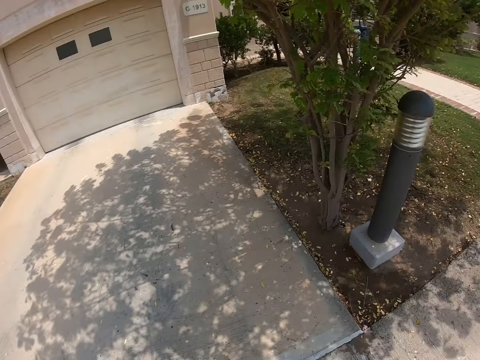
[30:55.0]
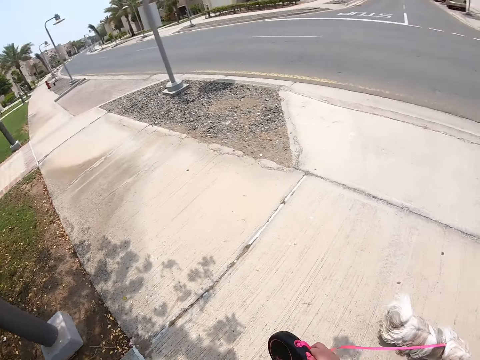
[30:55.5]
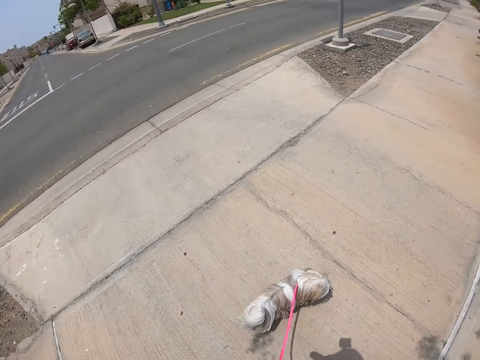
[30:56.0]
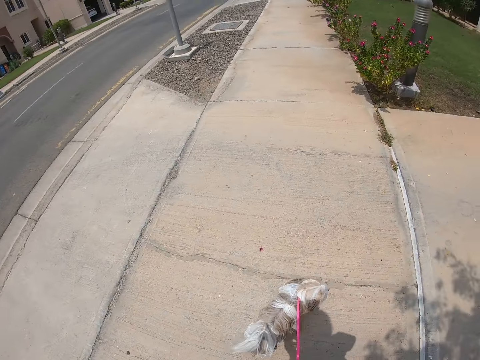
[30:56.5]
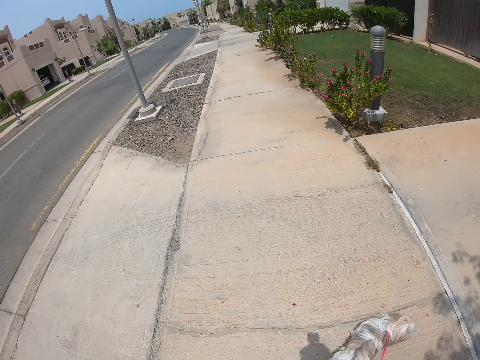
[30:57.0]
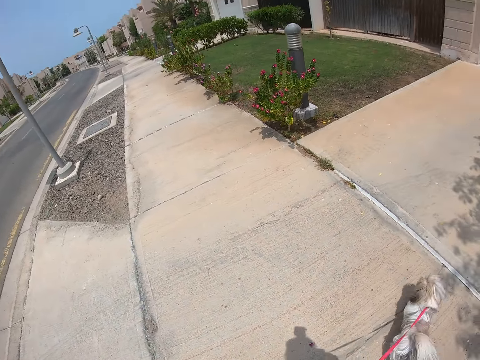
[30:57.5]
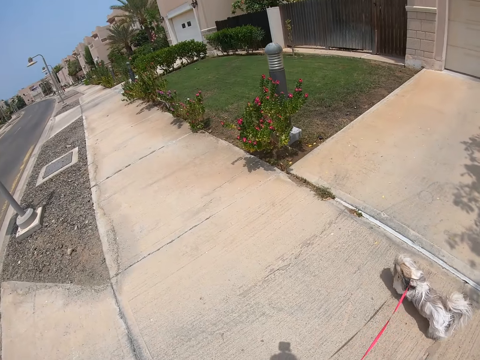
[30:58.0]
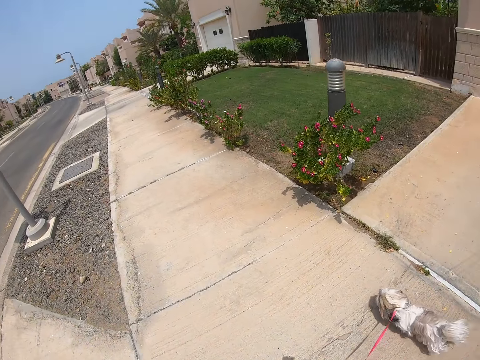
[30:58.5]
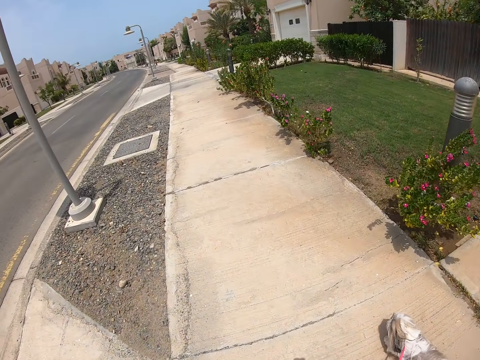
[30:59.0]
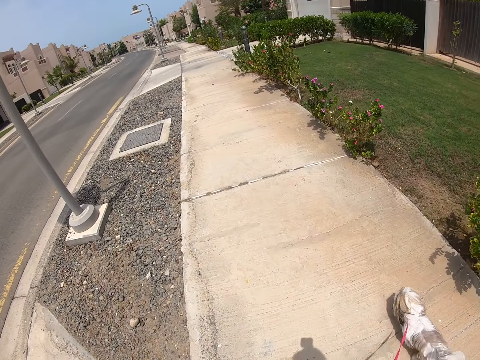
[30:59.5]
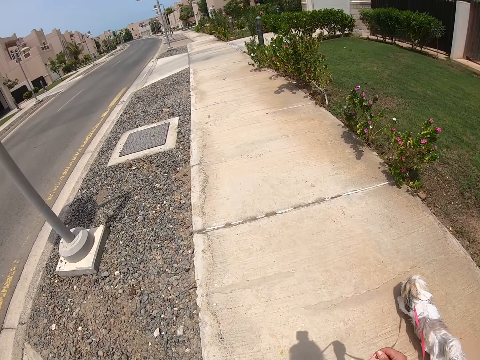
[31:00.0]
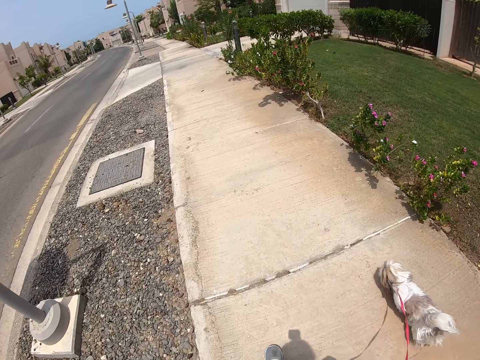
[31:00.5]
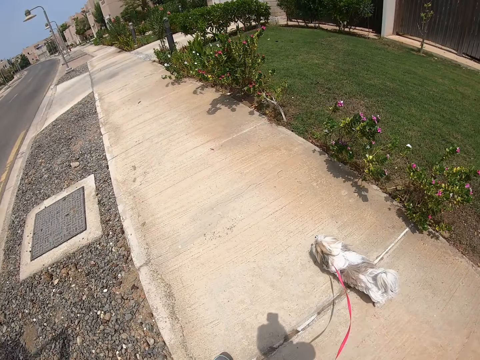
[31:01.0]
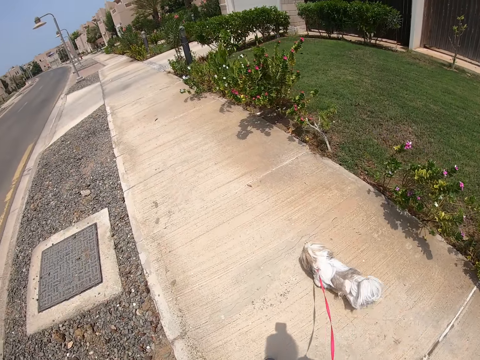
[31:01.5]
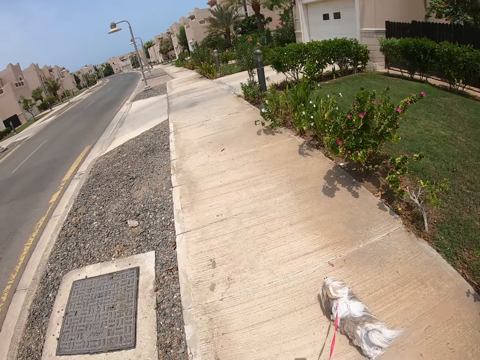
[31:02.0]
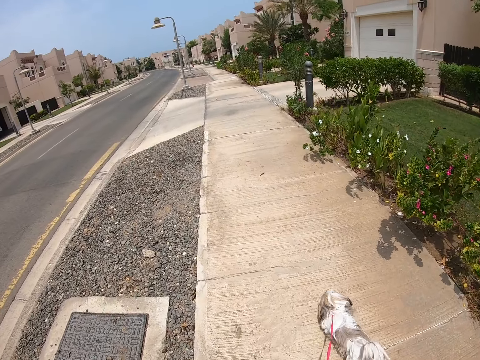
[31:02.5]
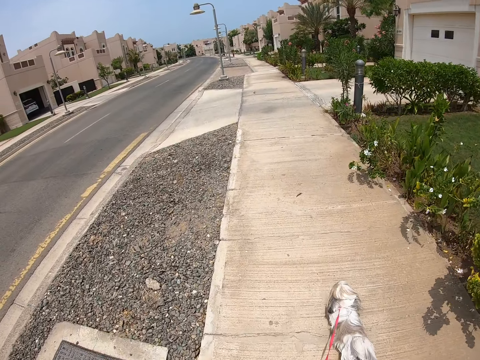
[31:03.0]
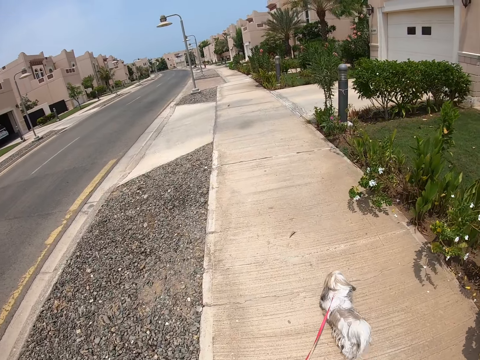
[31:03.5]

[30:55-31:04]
The camera wearer walks the dog on the sidewalk.

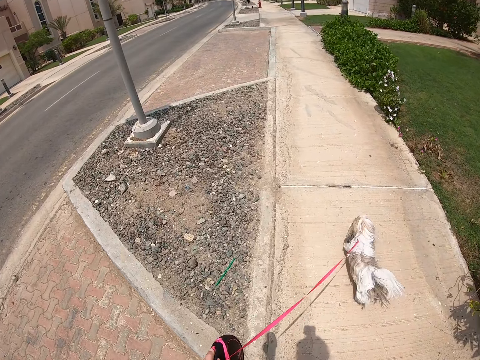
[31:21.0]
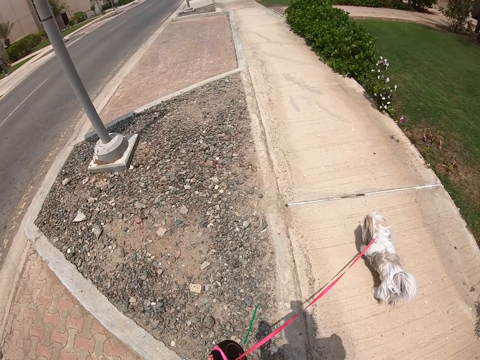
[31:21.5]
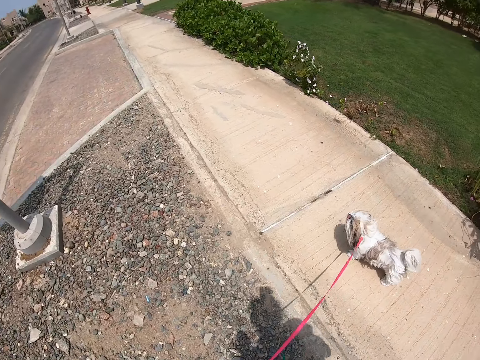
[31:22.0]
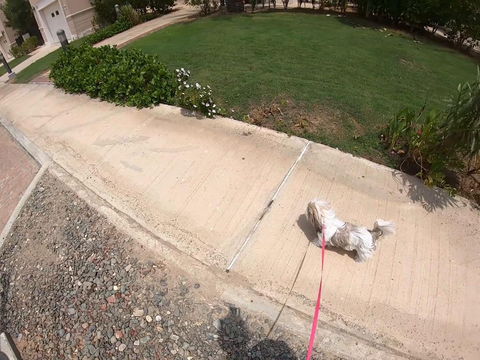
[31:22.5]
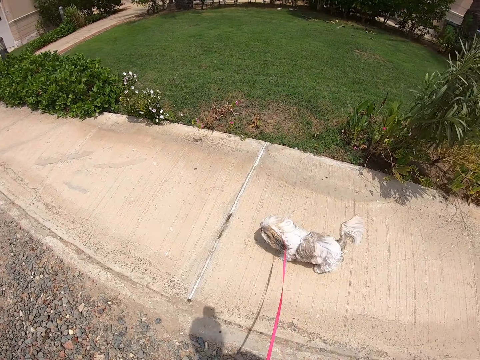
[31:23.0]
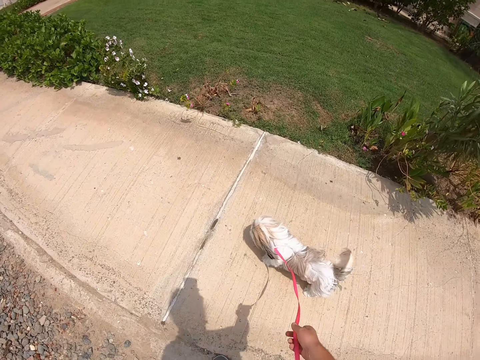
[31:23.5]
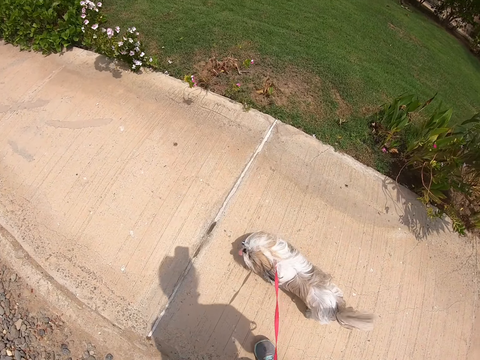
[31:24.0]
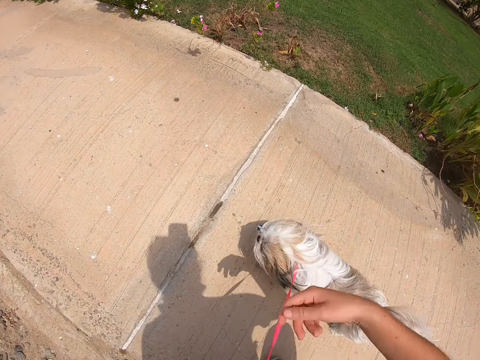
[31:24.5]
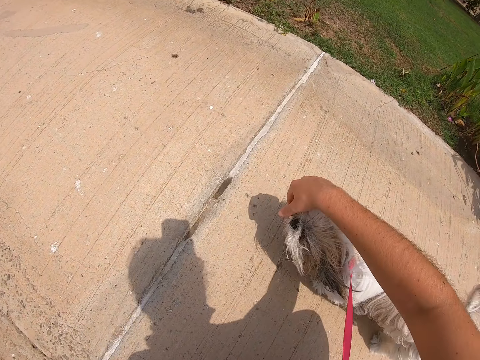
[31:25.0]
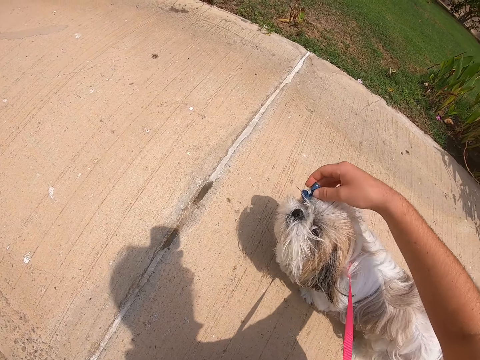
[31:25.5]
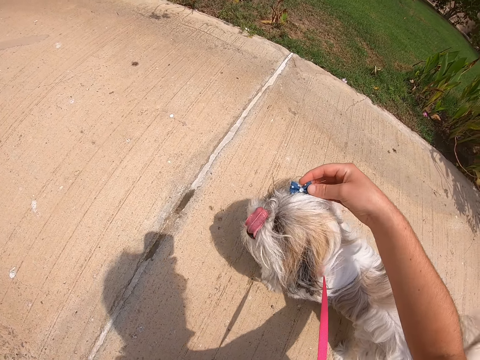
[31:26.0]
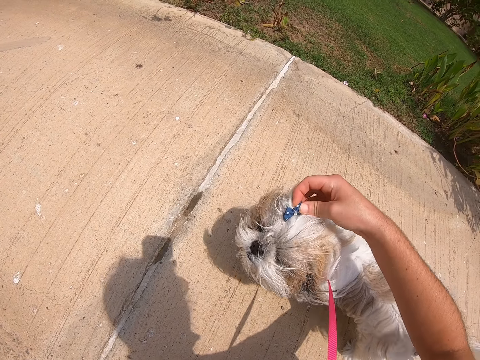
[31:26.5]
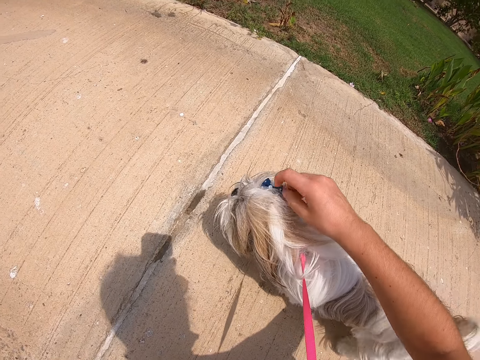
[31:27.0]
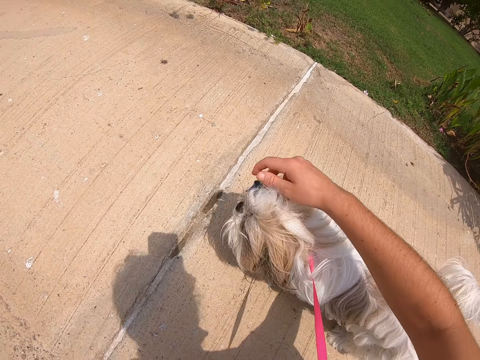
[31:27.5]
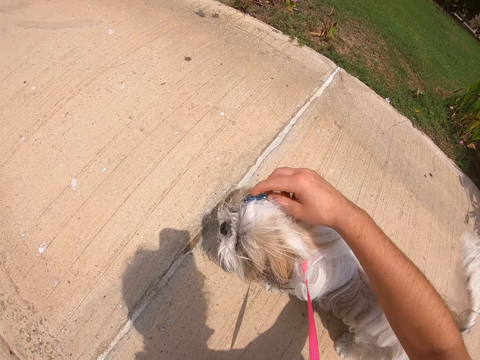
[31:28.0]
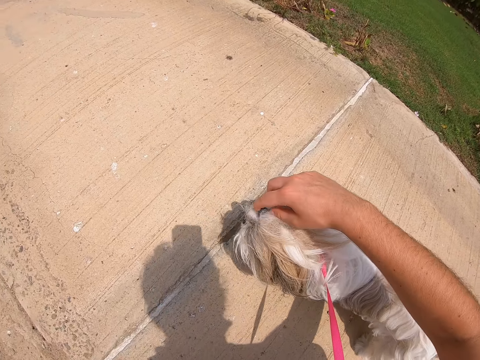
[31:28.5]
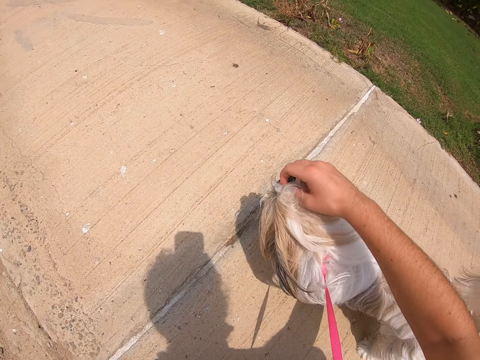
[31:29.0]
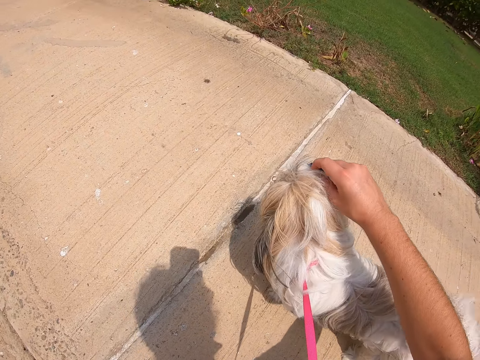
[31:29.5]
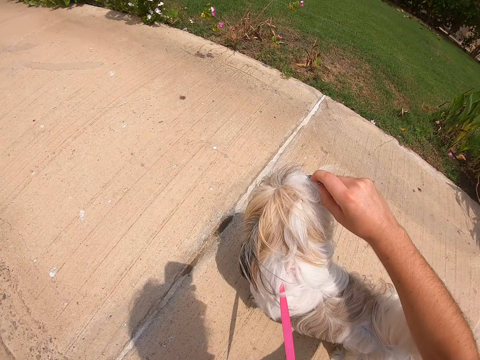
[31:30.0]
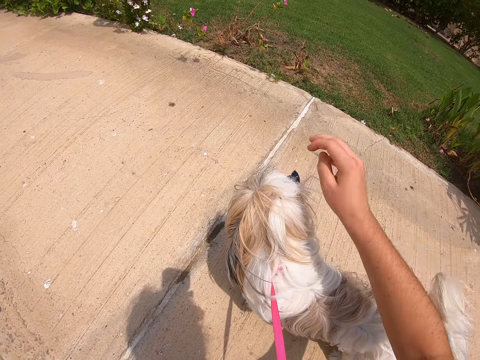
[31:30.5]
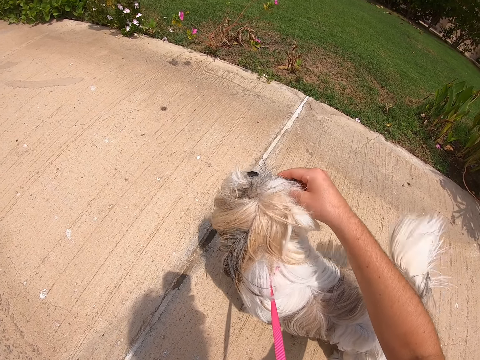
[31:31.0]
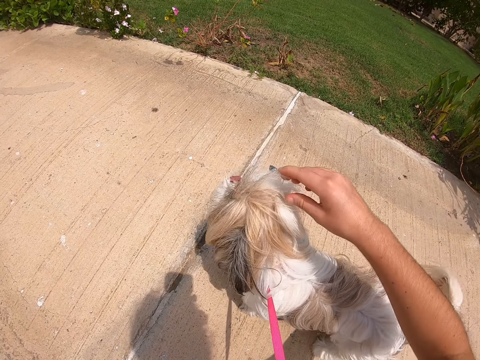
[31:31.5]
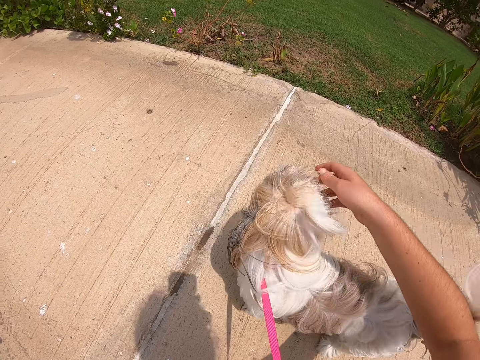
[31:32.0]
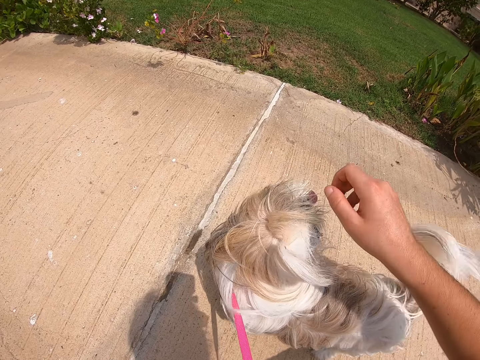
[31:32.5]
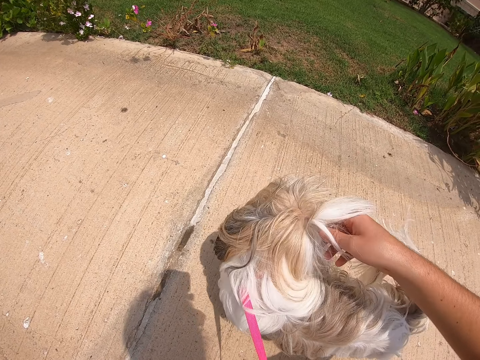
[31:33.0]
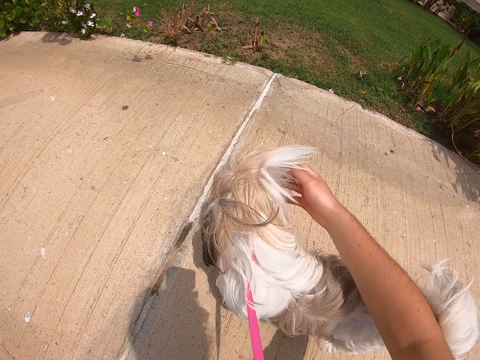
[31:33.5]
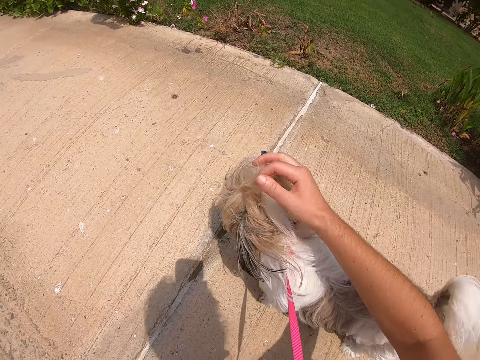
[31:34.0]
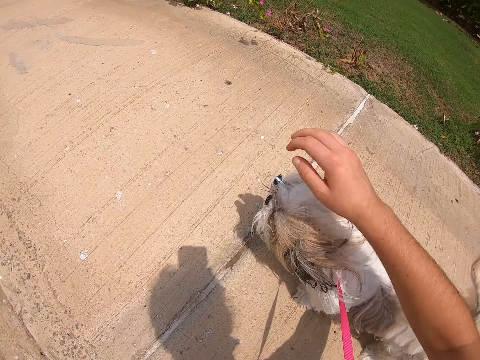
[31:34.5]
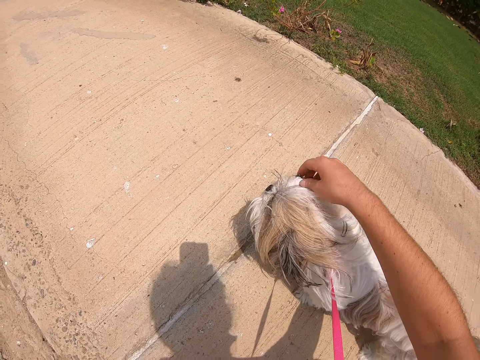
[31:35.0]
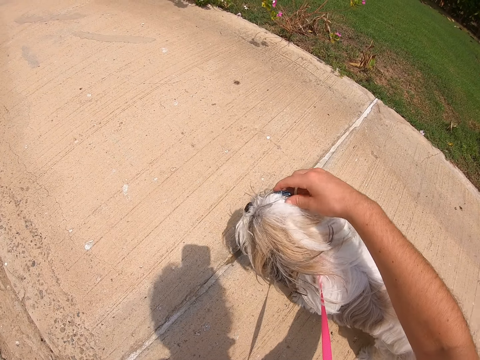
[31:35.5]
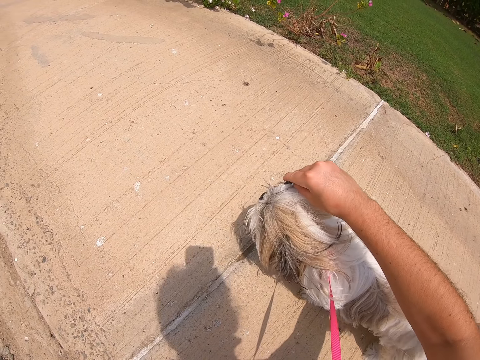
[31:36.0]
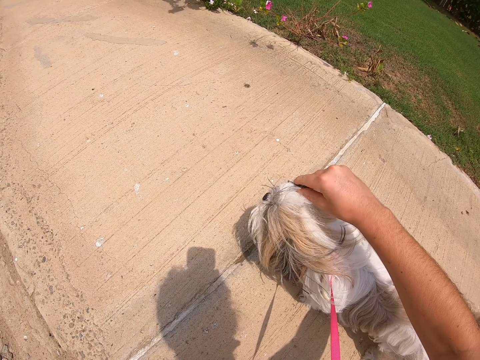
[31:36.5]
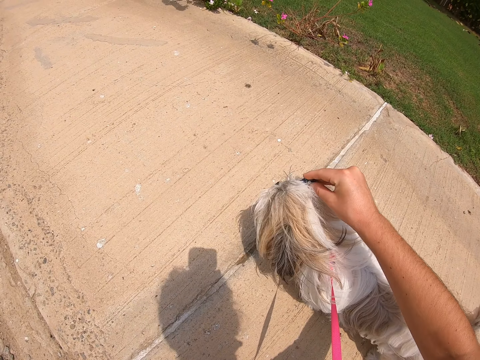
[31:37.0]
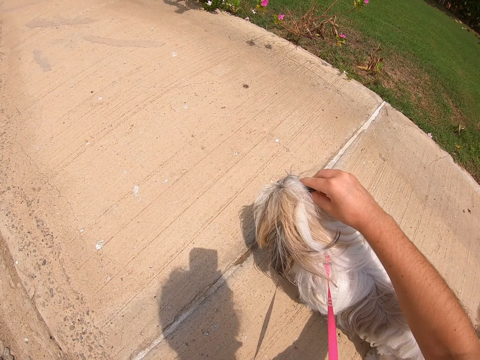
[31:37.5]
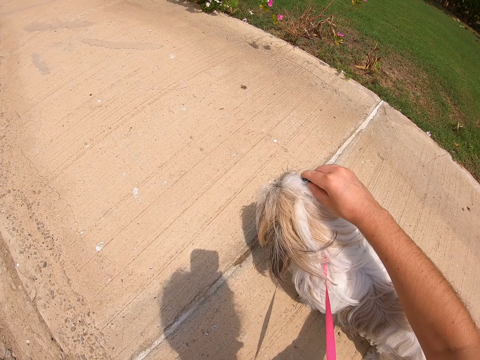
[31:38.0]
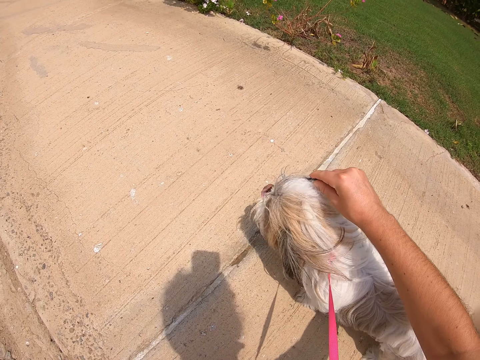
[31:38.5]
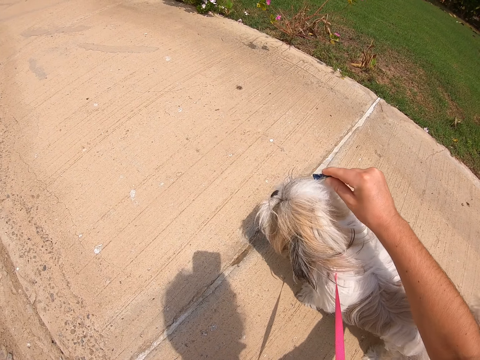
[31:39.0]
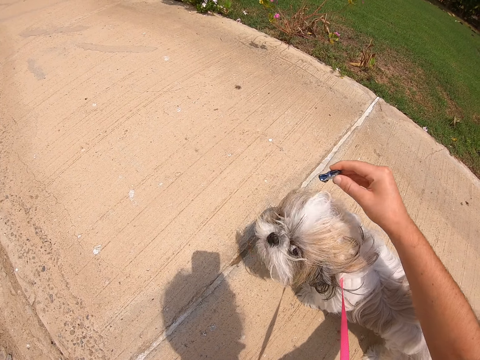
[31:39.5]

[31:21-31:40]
The camera wearer moves towards a dog. They squat beside the dog and remove the clip from the dog.
